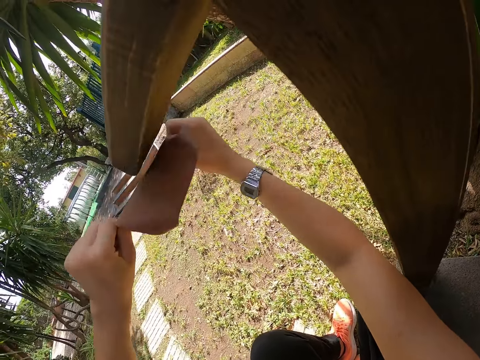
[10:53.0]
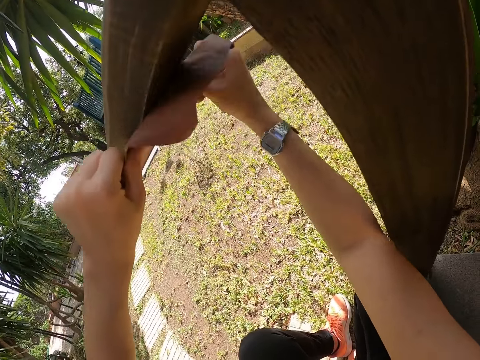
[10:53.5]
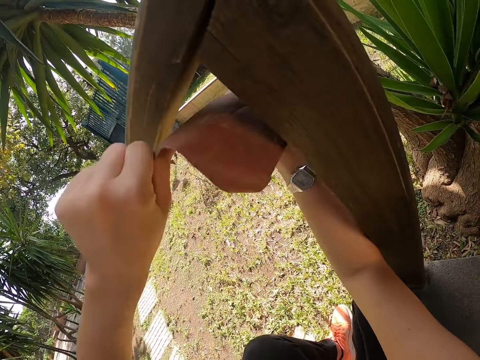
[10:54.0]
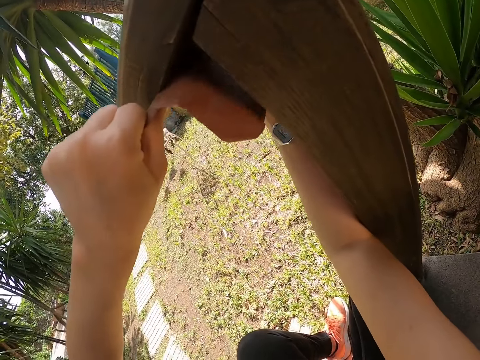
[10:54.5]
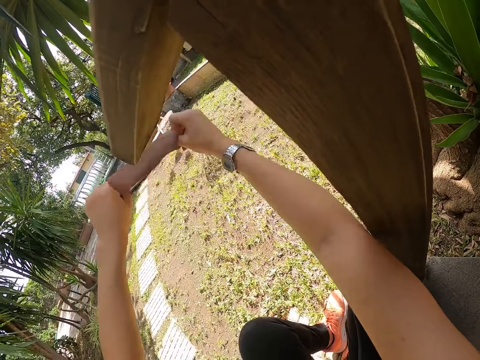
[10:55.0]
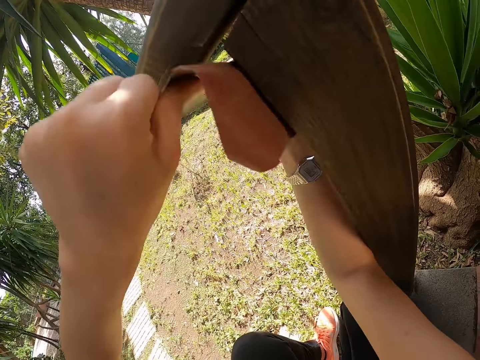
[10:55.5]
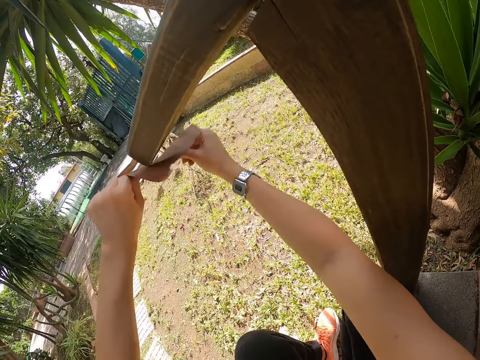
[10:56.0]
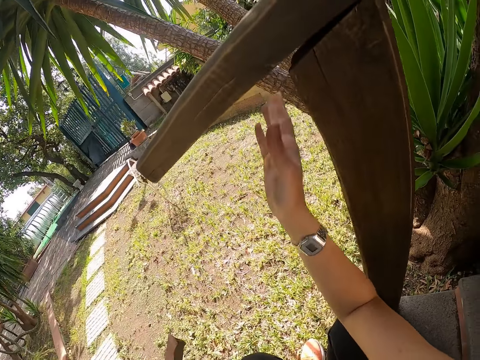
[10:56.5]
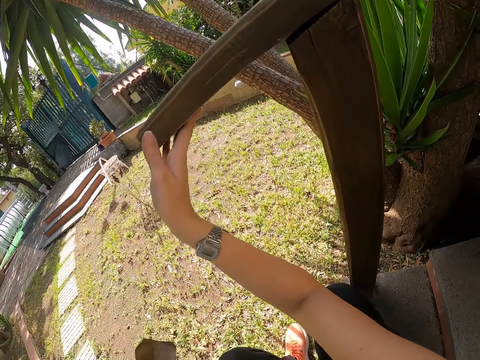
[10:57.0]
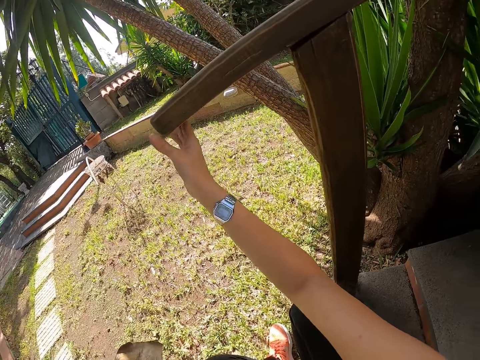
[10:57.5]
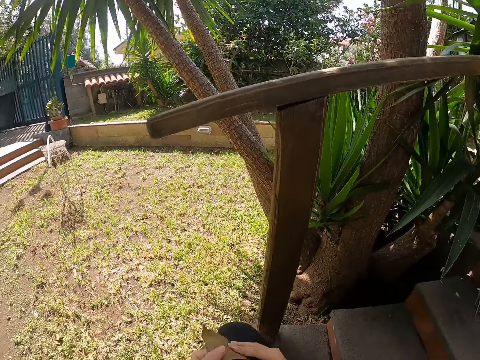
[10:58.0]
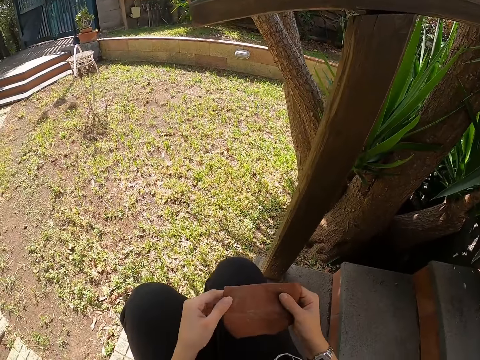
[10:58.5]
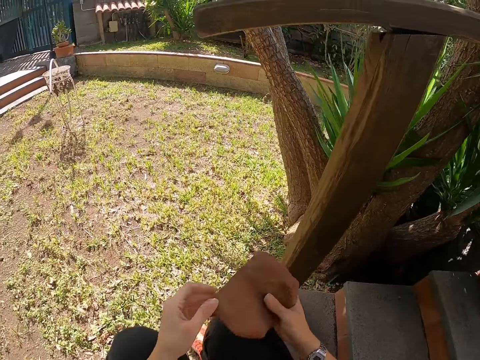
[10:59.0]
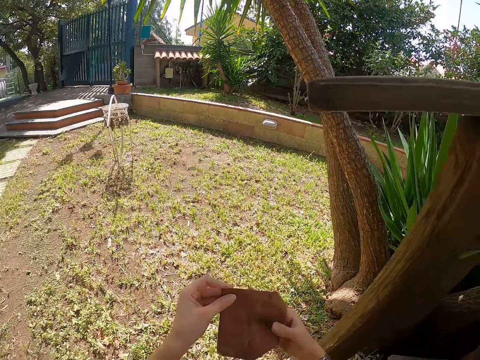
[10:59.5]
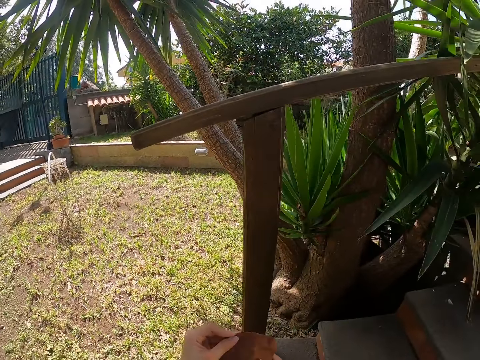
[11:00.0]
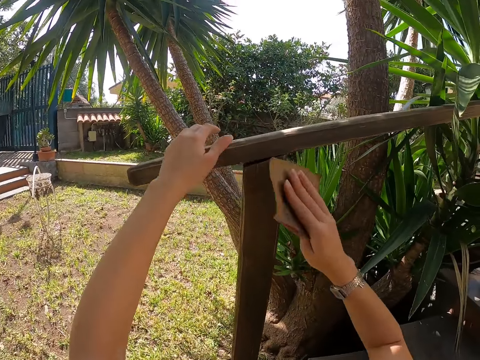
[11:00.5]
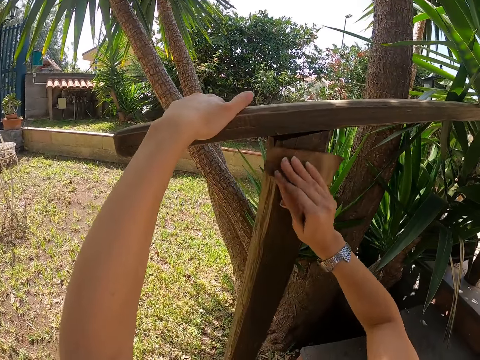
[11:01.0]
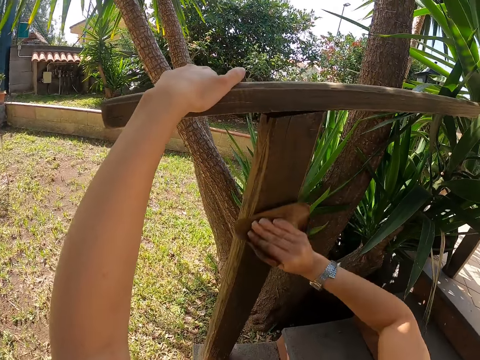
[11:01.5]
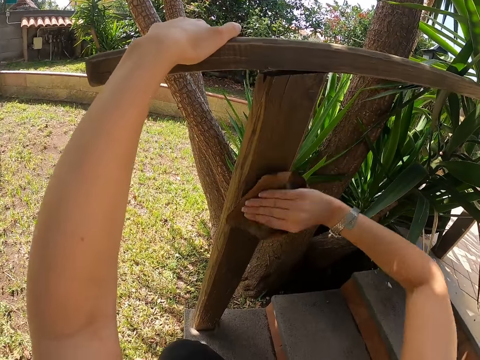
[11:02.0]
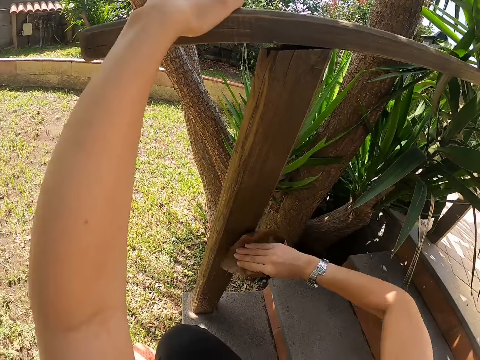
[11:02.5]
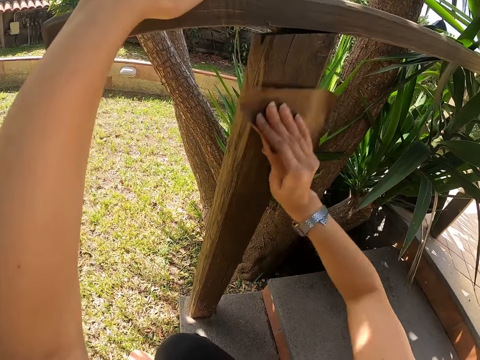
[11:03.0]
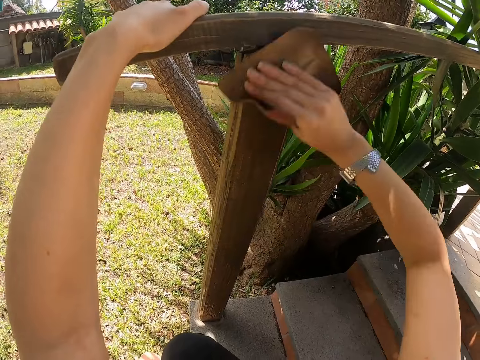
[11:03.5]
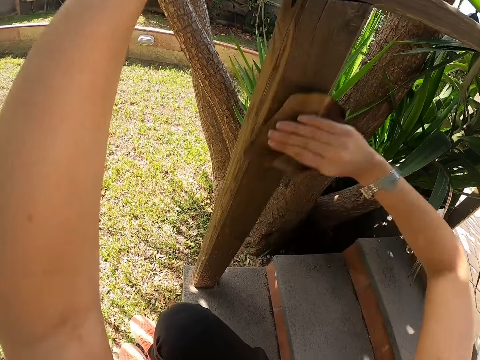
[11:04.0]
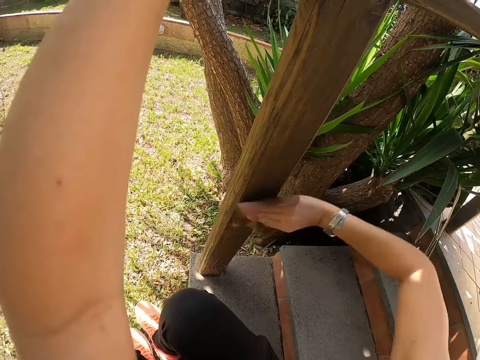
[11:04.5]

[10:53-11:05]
The camera wearer feels the wood with the right hand. They hold the sandpaper with both hands. They adjust the sandpaper in the hands. They hold the wood with the left hand. They use the sandpaper on the wood with the right hand.

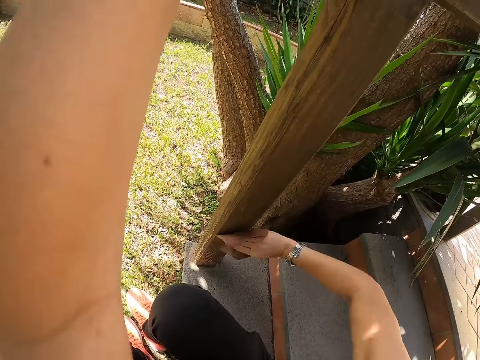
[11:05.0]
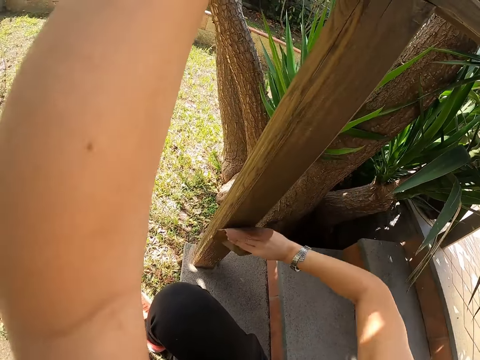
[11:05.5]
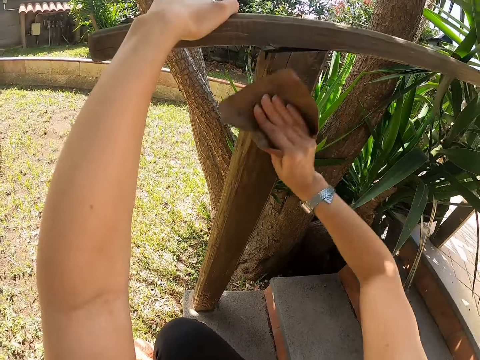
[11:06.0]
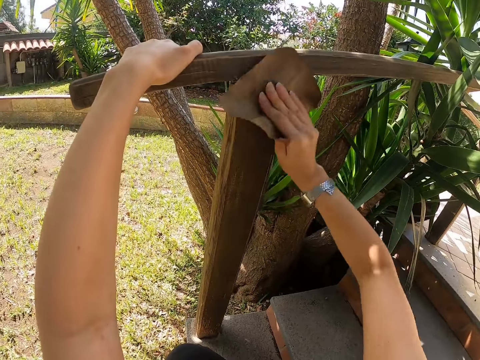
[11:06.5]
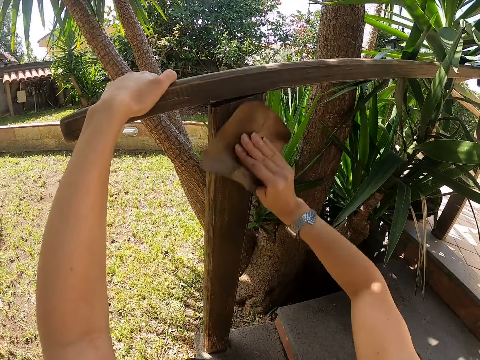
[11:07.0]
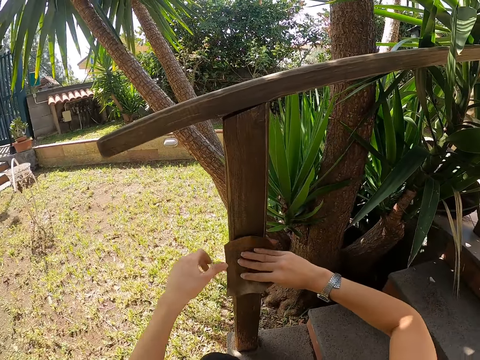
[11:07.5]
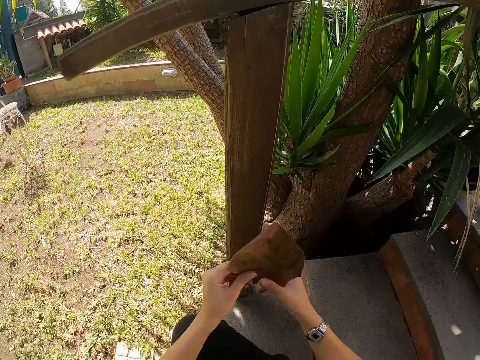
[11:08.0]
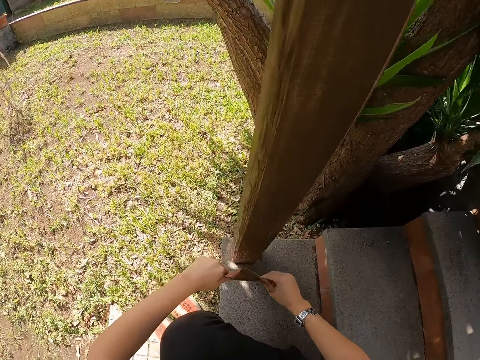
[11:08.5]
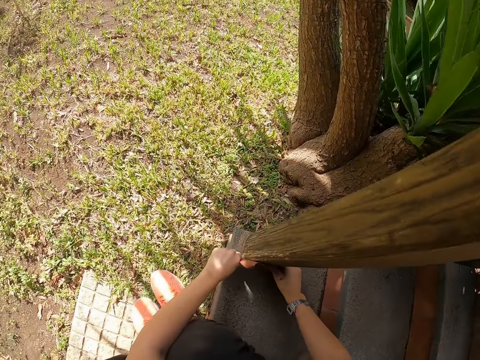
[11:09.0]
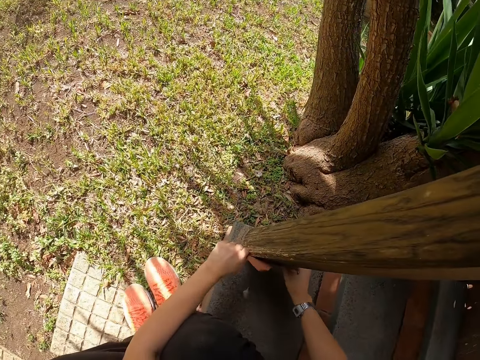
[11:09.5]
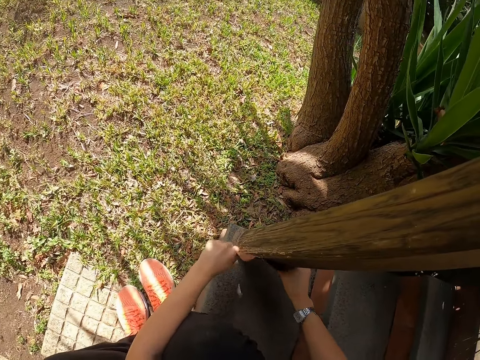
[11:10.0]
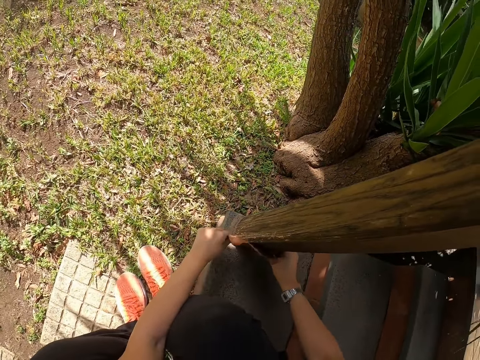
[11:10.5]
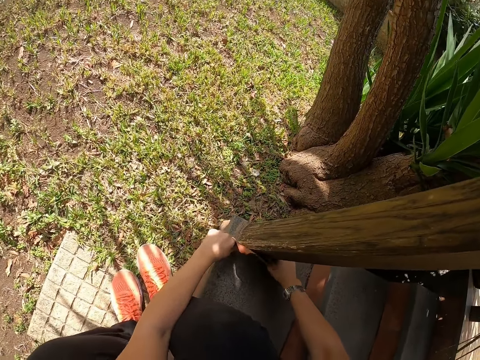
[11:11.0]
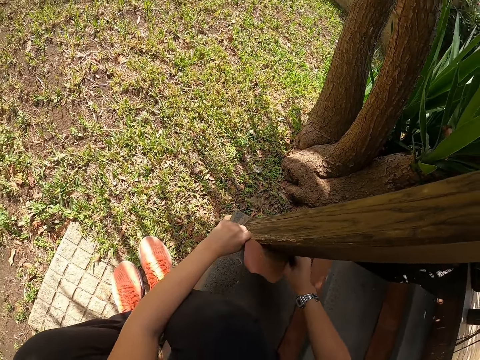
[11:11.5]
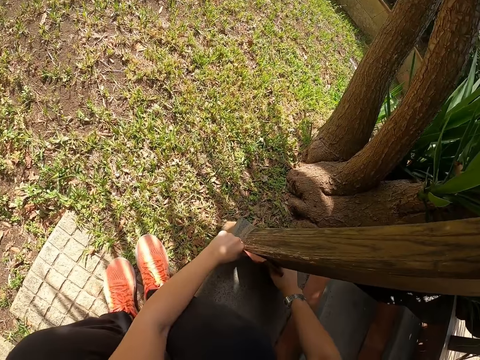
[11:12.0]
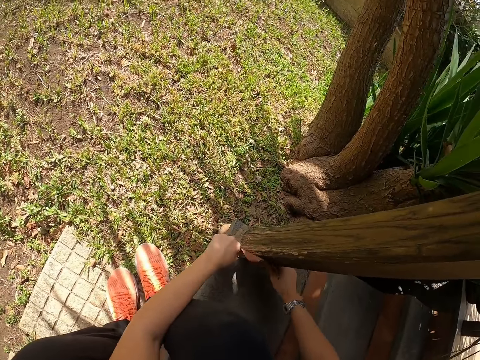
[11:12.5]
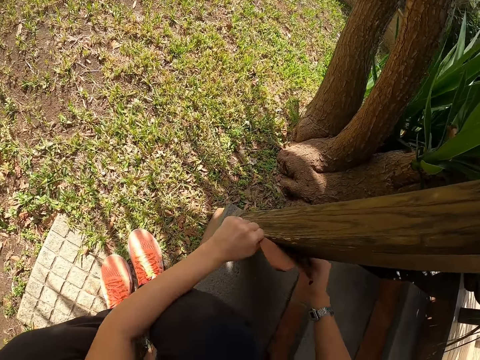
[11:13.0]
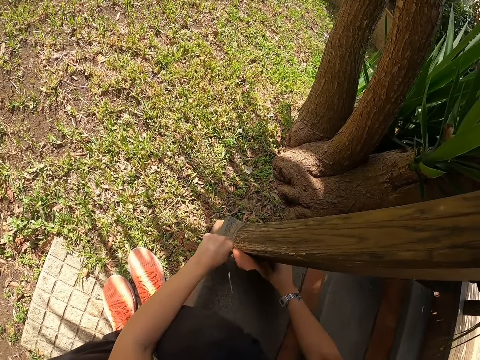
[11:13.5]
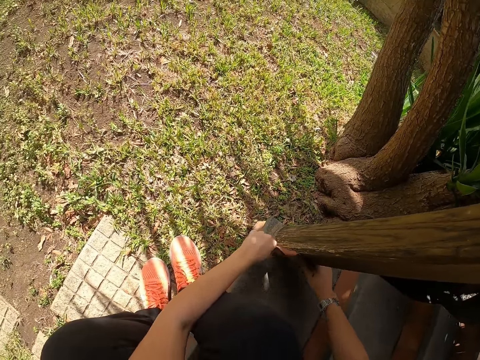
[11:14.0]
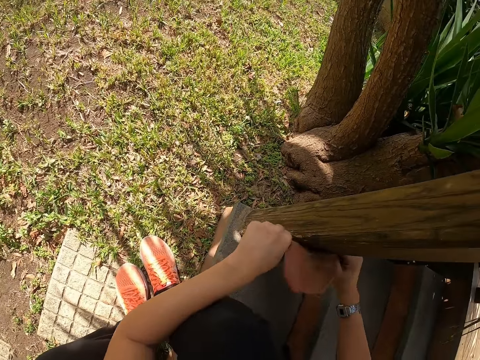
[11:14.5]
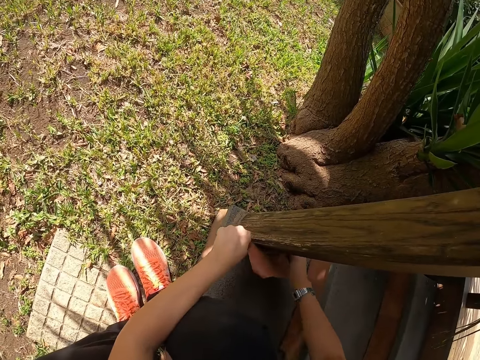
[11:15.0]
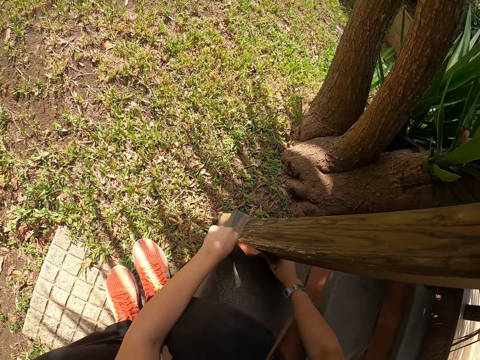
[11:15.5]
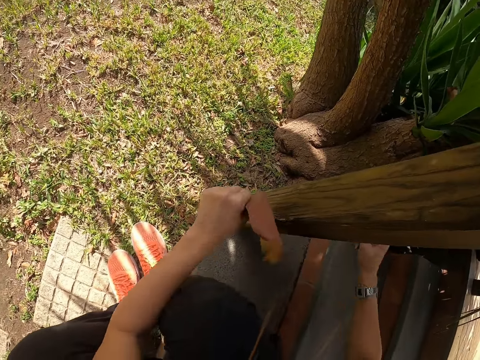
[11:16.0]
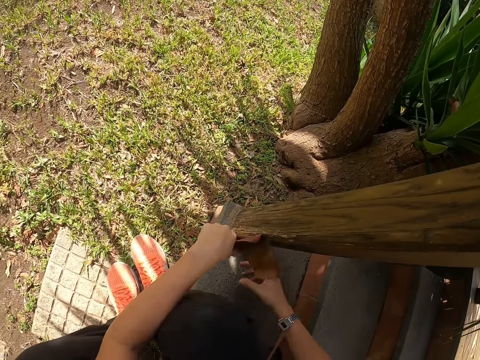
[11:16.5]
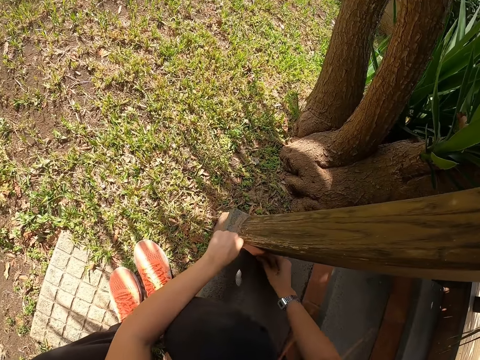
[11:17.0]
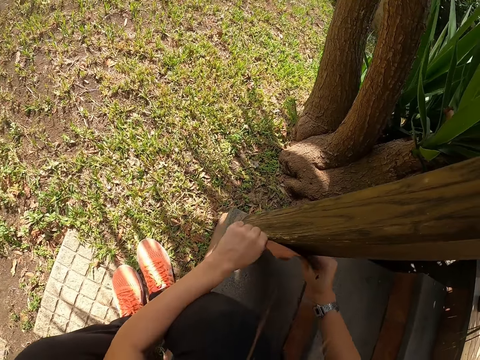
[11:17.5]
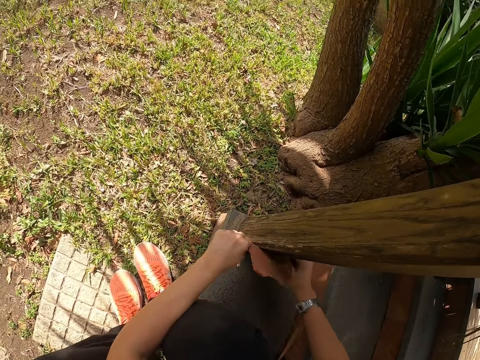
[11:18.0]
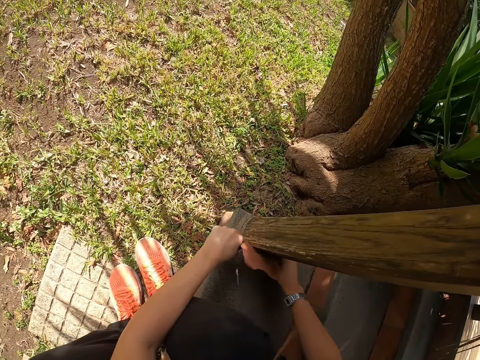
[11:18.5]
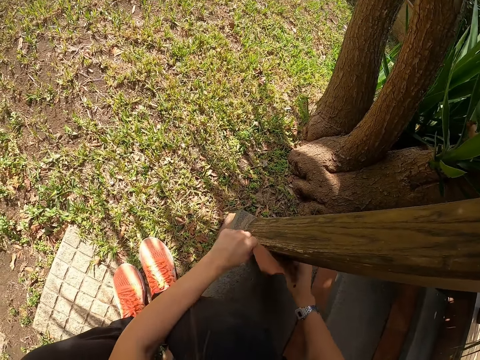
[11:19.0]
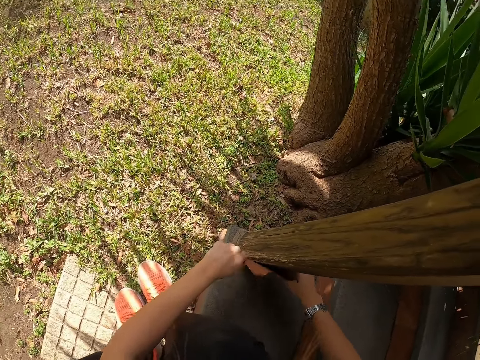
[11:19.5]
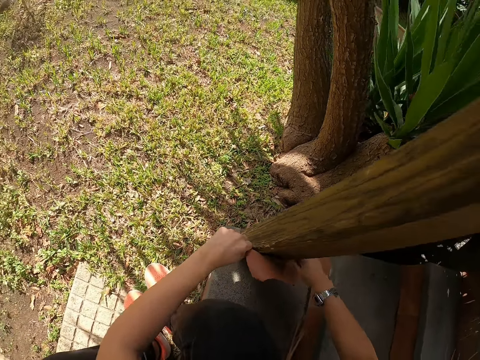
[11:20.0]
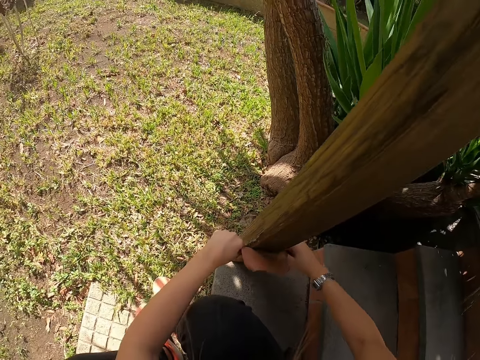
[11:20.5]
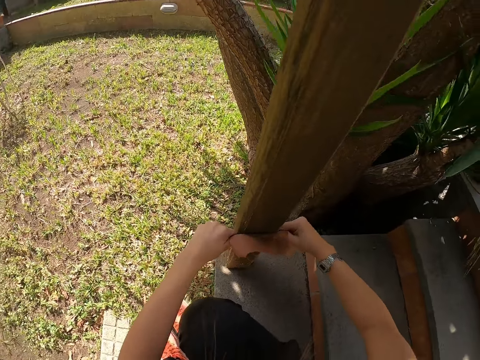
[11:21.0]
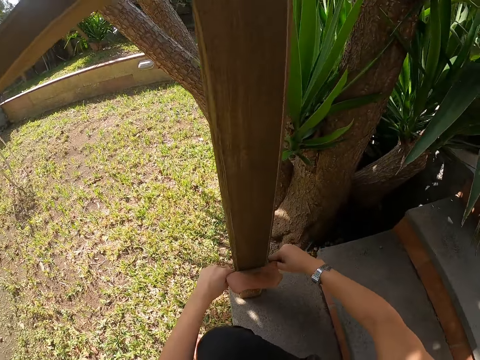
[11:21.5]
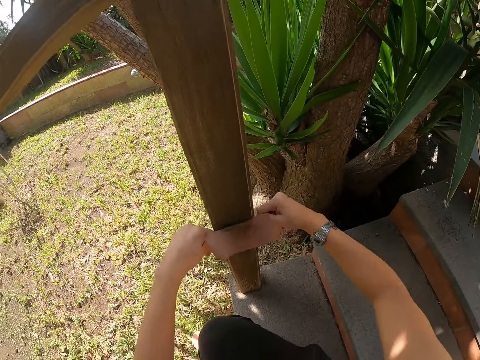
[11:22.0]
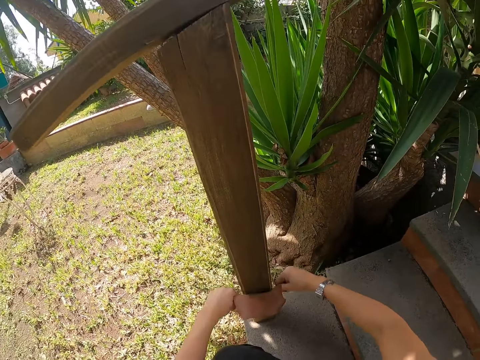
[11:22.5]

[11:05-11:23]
The camera wearer holds sandpaper with both hands. They scrub the wood.
